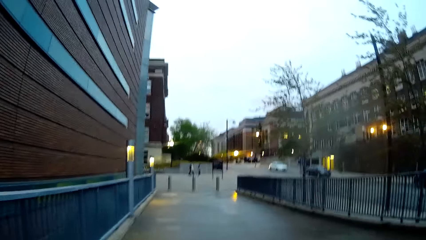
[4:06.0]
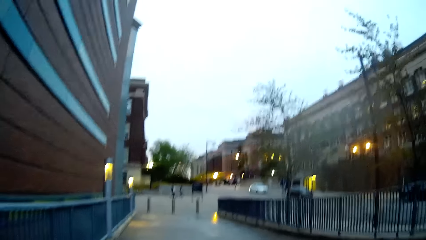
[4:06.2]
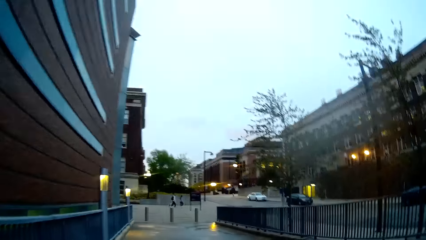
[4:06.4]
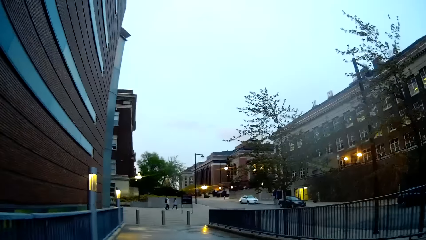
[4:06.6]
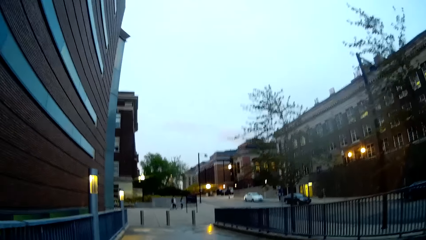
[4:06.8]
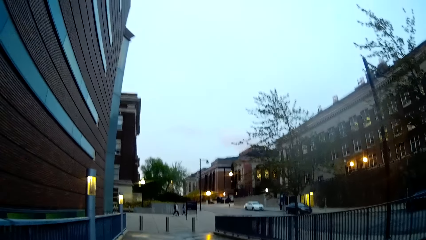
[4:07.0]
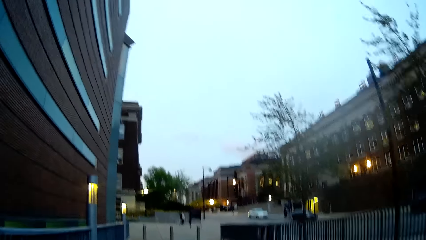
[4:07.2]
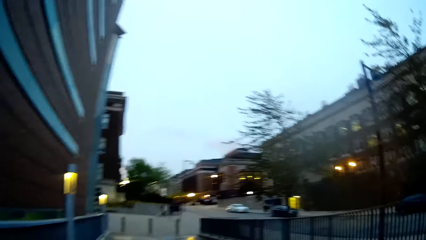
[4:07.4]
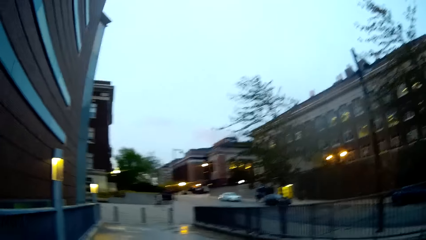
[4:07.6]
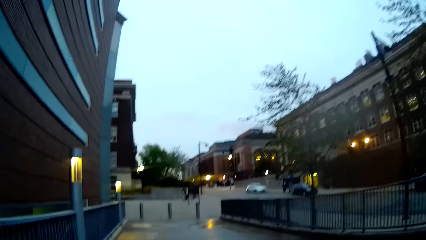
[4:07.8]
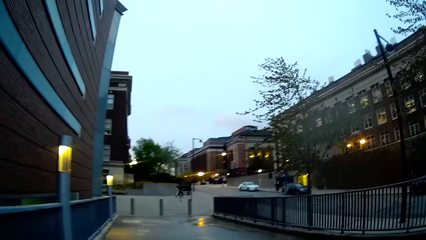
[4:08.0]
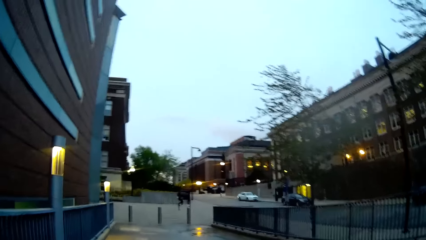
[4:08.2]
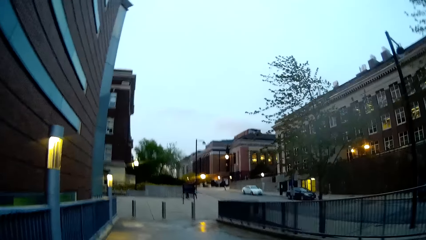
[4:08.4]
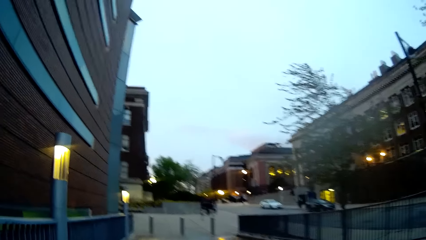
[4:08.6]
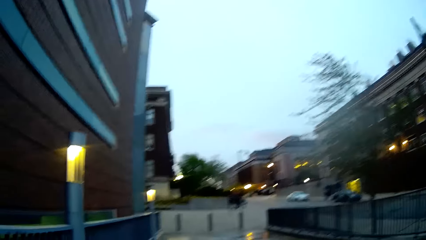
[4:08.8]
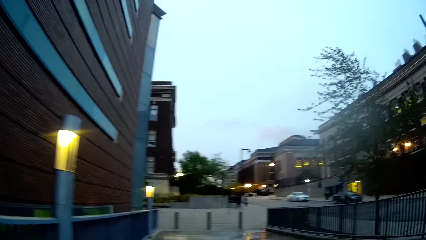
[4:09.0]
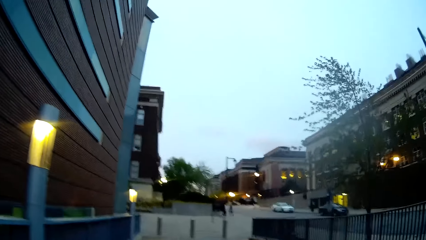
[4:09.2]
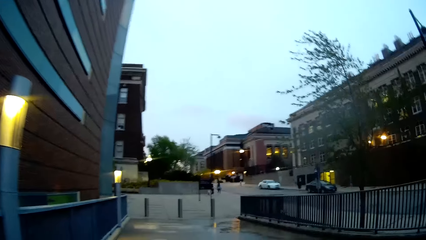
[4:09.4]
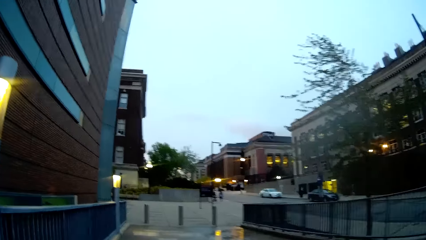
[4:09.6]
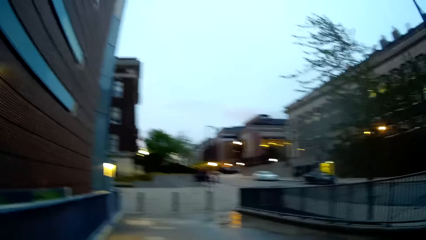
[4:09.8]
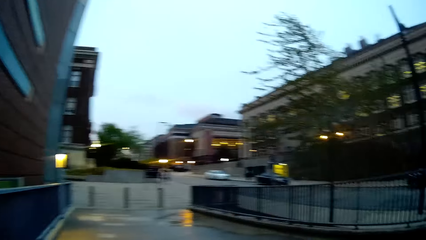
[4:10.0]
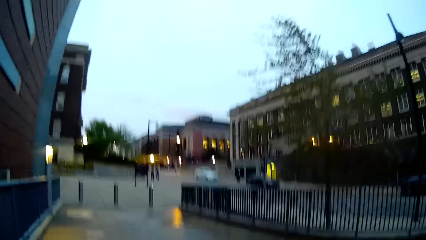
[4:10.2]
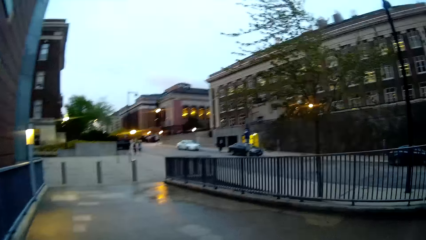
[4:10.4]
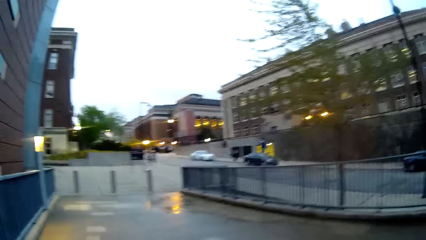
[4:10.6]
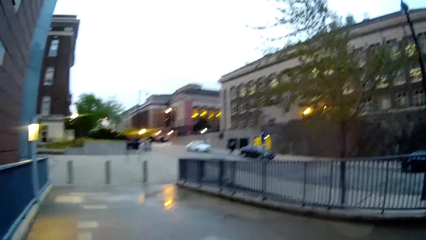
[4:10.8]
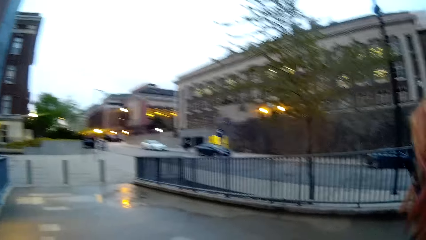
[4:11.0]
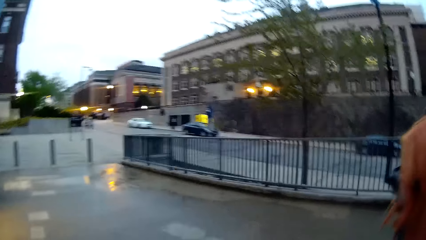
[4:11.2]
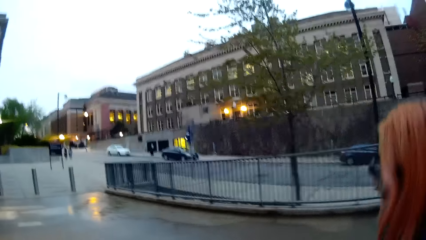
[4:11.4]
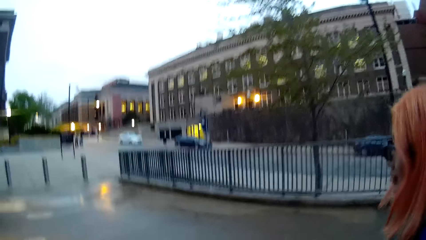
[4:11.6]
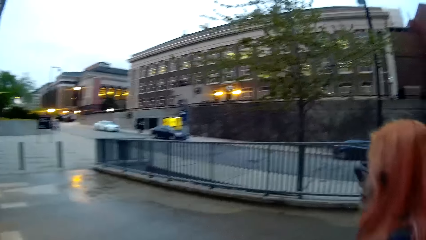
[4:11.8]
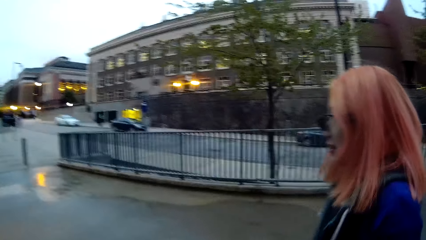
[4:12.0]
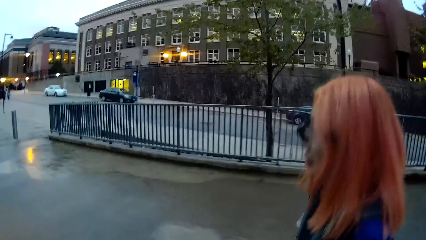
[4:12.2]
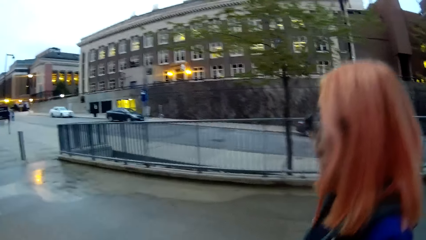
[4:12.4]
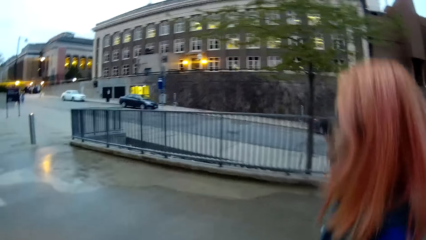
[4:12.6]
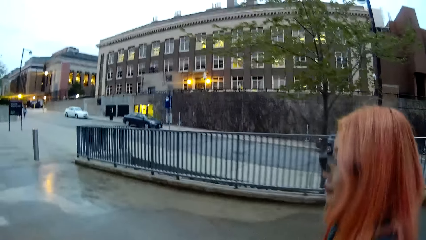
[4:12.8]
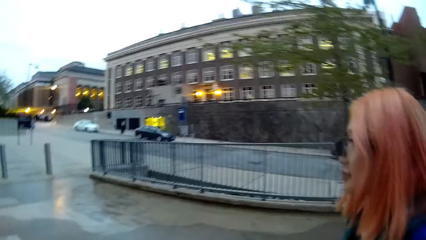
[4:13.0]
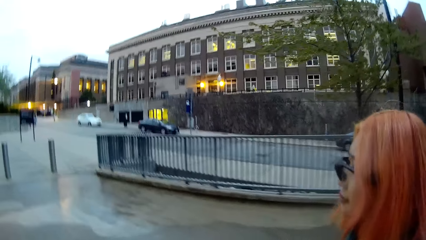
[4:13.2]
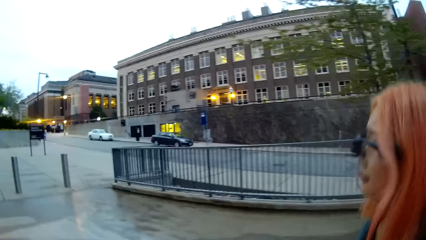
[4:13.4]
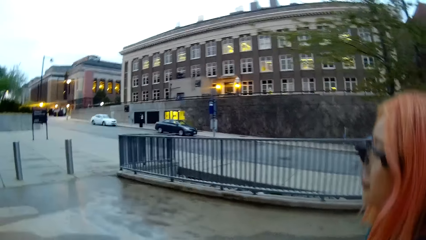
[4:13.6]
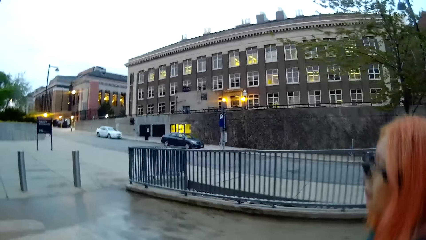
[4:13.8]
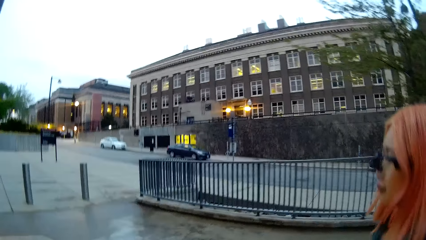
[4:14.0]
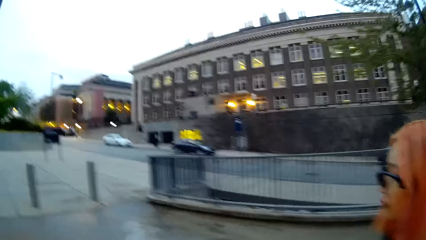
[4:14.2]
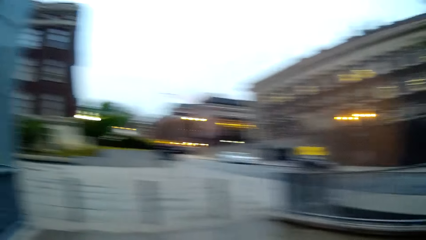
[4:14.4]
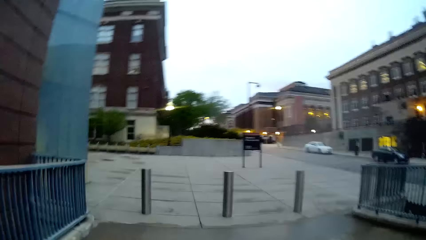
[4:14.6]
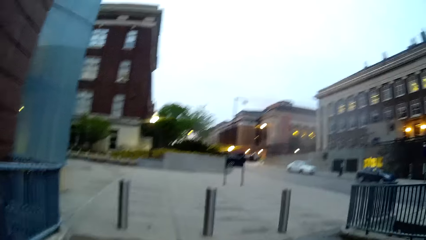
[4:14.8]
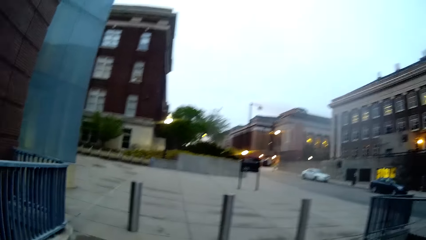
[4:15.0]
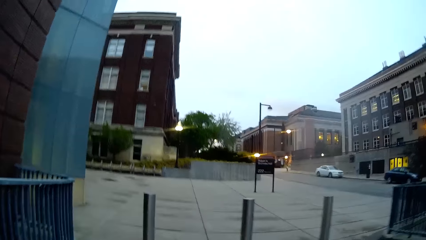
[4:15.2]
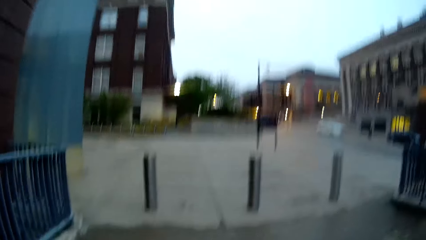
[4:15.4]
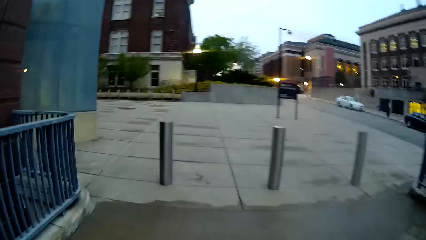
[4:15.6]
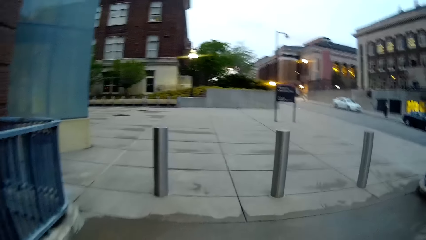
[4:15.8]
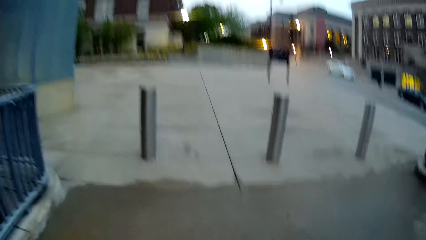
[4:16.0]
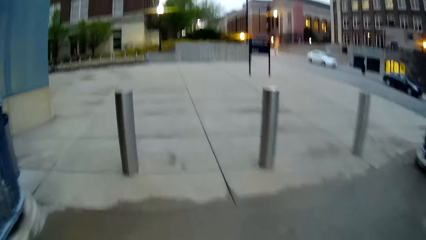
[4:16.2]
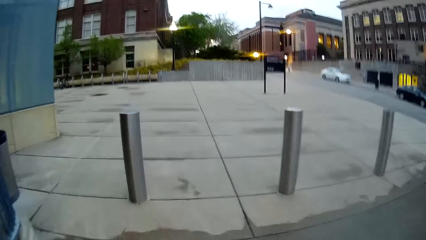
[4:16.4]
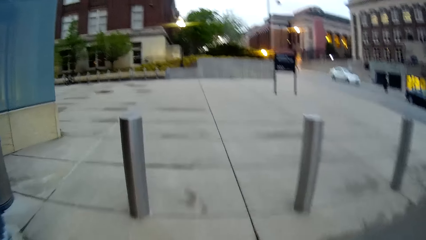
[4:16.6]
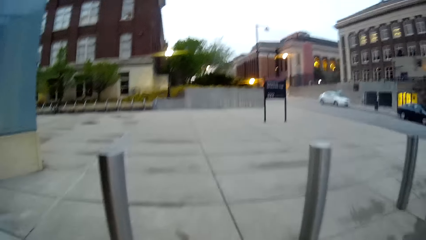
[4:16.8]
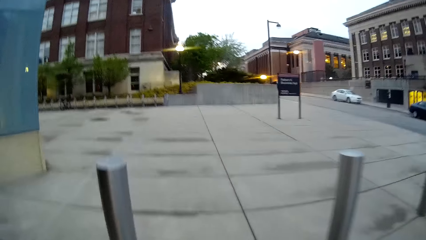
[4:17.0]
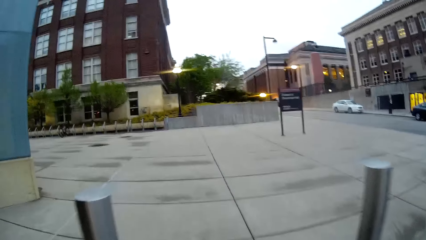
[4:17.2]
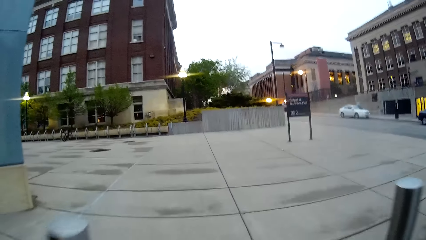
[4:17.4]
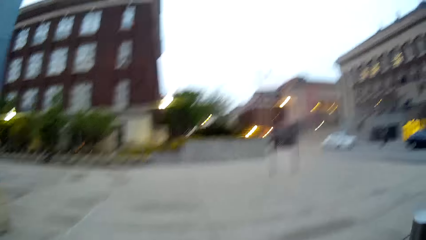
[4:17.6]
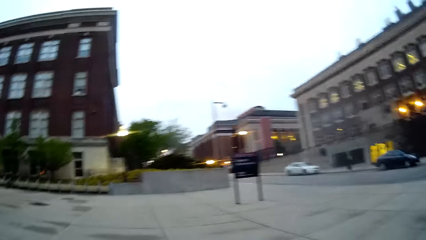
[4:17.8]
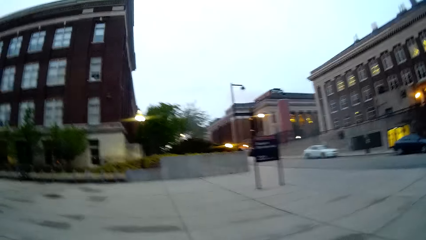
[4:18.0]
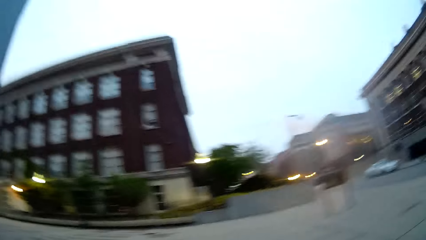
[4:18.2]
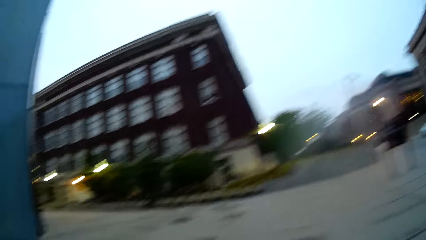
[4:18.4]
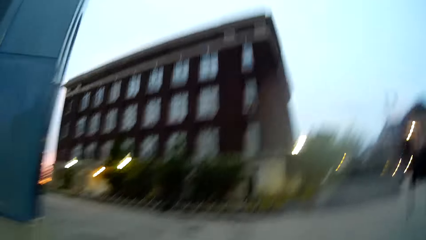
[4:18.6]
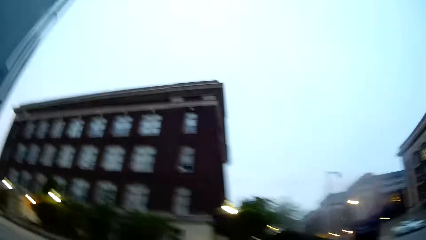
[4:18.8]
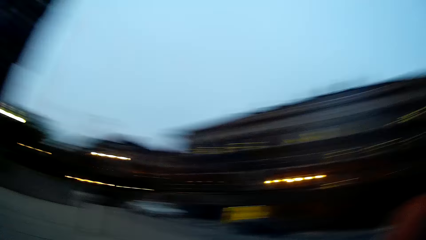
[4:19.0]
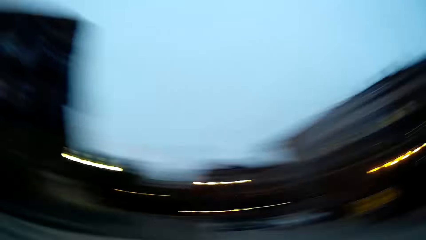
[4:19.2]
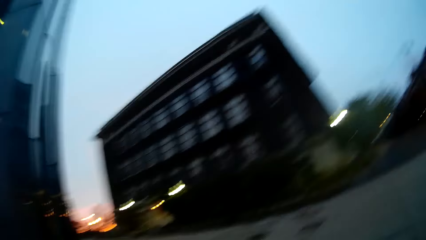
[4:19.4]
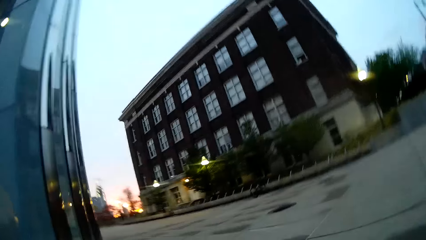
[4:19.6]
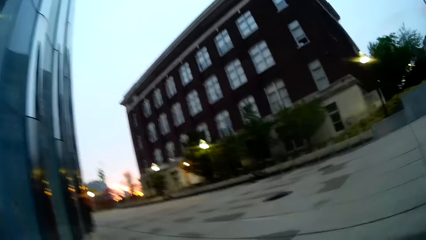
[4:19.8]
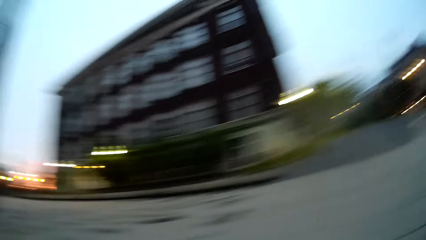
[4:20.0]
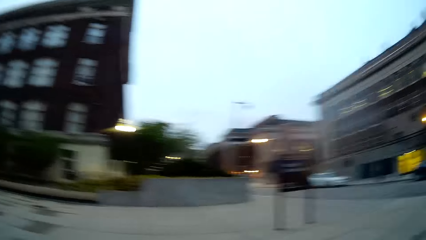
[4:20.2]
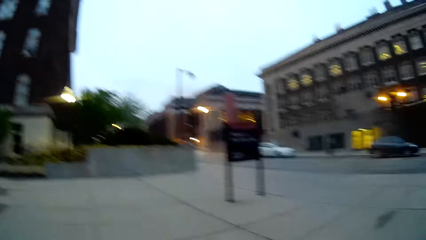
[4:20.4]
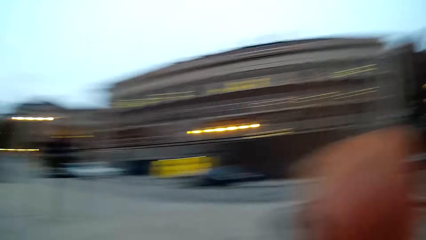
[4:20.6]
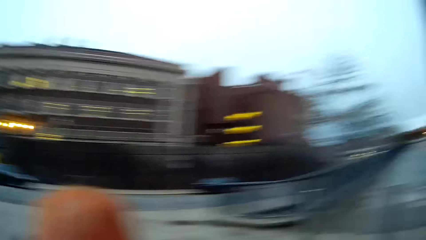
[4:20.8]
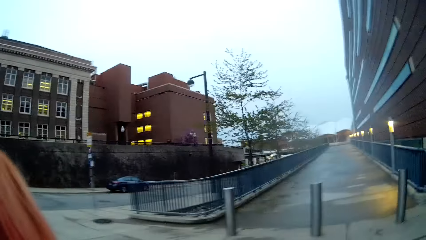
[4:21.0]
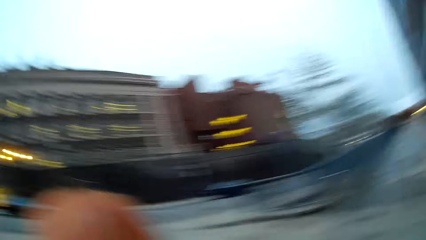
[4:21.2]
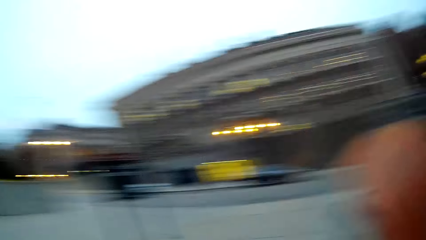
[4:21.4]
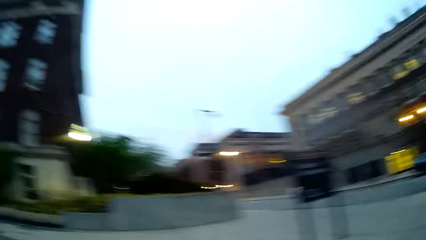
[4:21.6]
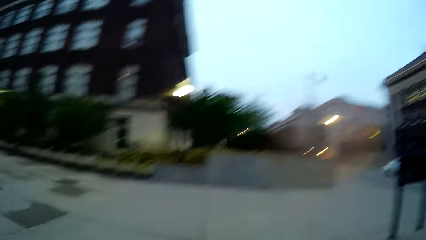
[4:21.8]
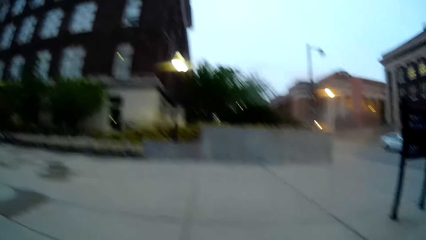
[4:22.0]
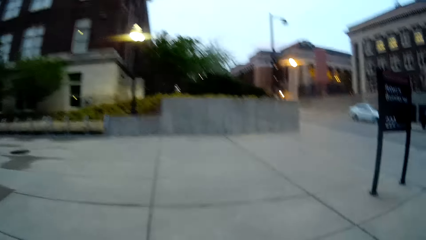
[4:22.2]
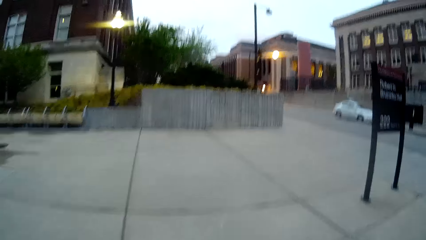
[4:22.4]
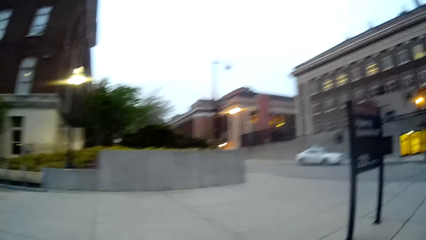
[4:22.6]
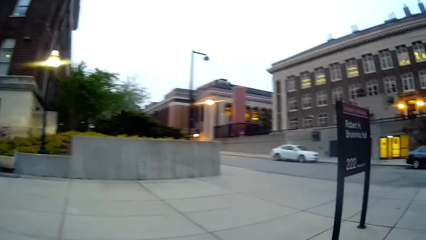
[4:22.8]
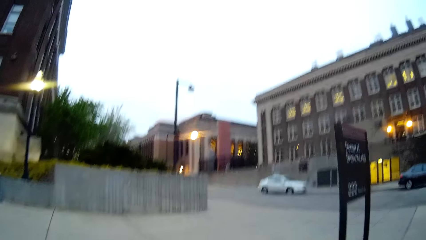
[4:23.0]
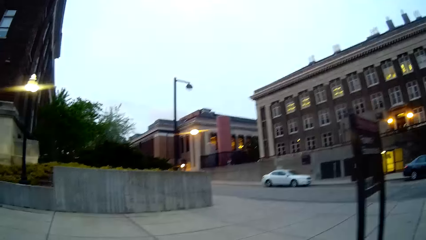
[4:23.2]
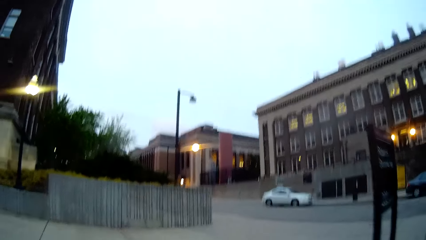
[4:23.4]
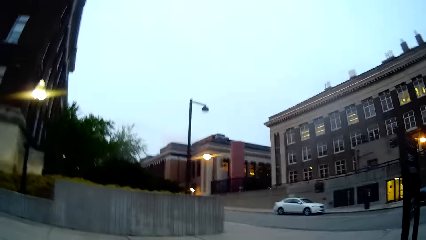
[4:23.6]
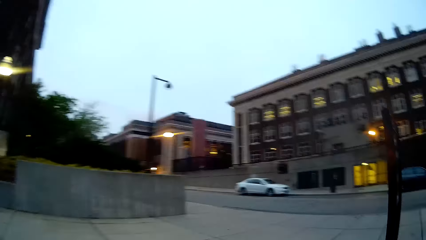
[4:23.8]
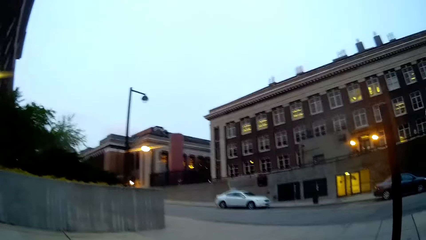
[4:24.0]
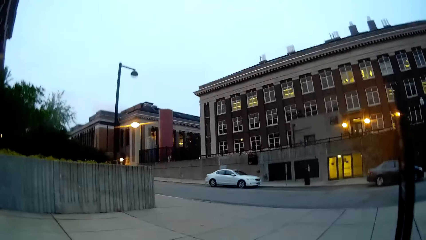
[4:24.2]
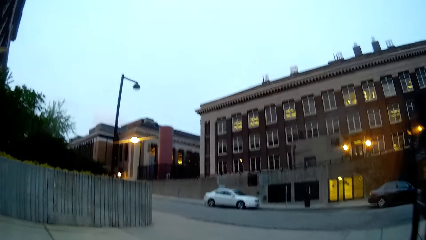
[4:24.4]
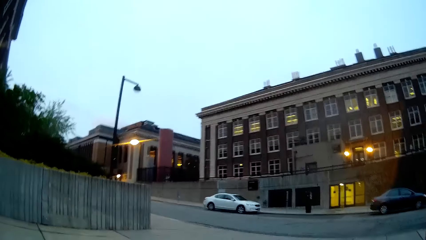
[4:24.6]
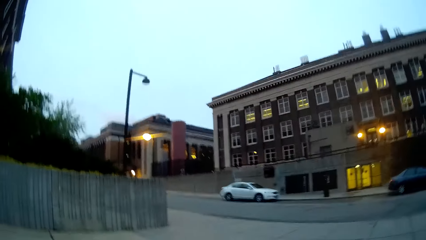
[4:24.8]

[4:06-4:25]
A woman walks with the camera wearer. The camera wearer walks alongside the woman. They look at the woman. They walk alongside the woman. The woman walks with the camera wearer. The camera wearer looks around.
